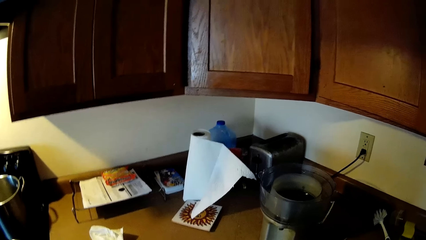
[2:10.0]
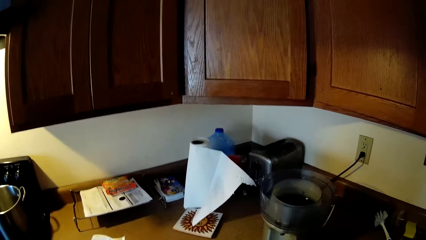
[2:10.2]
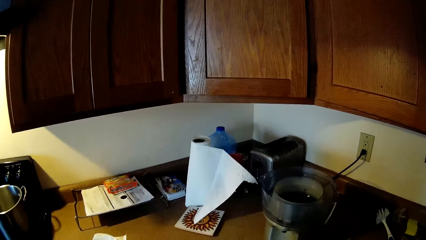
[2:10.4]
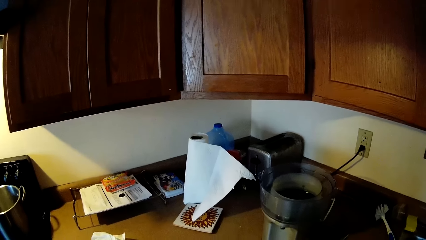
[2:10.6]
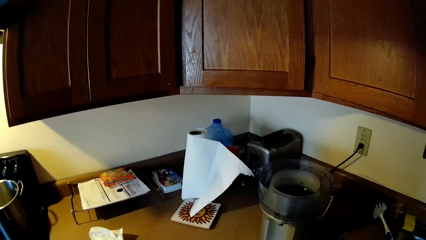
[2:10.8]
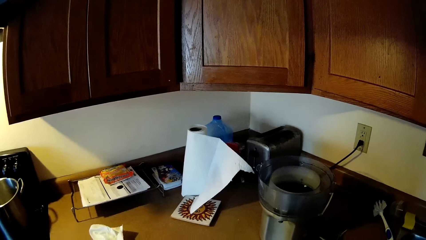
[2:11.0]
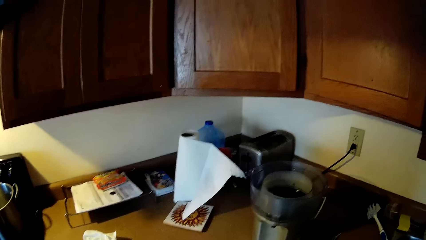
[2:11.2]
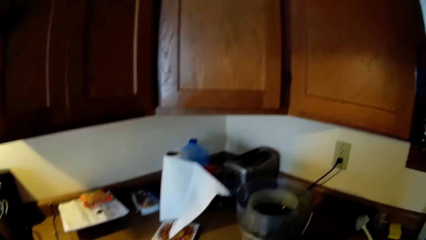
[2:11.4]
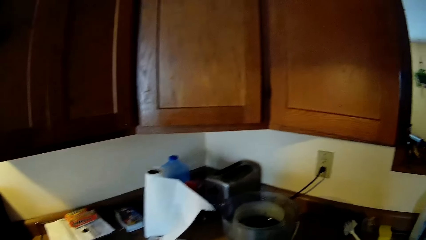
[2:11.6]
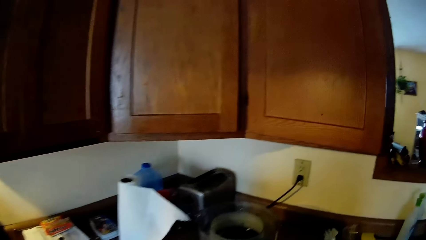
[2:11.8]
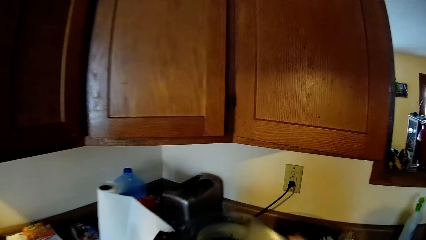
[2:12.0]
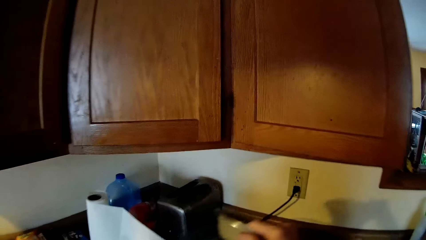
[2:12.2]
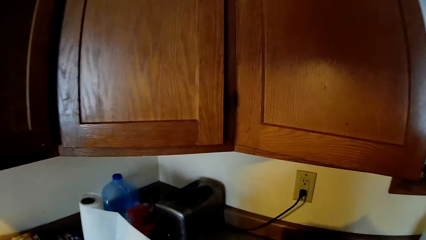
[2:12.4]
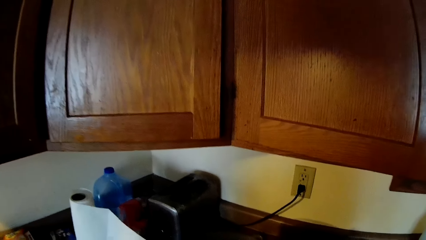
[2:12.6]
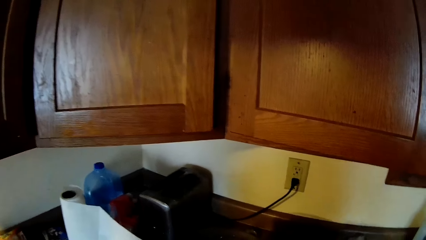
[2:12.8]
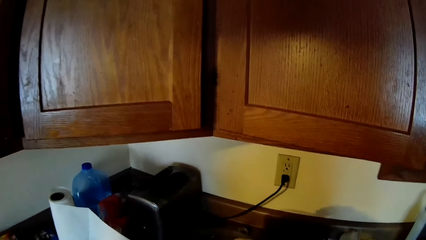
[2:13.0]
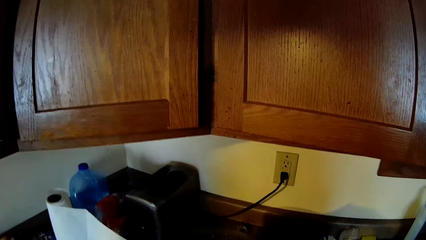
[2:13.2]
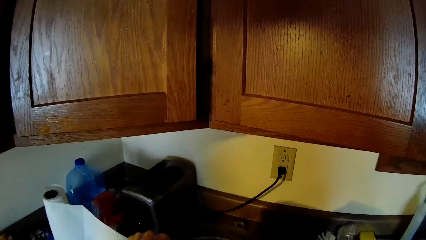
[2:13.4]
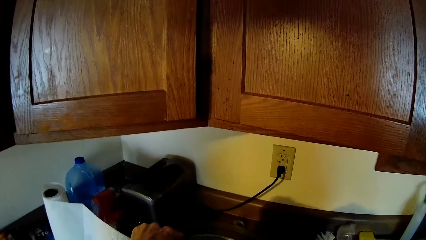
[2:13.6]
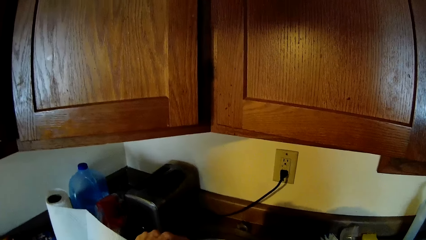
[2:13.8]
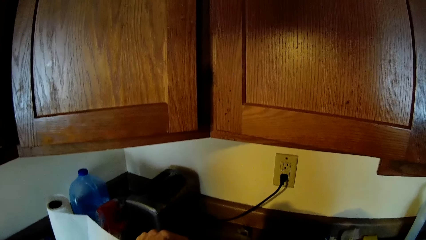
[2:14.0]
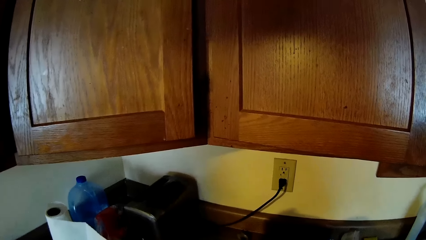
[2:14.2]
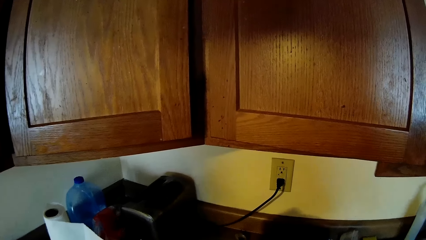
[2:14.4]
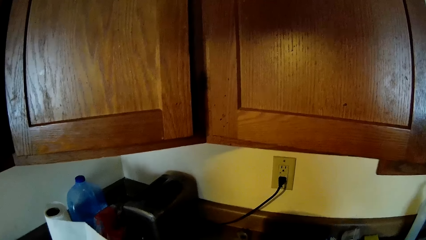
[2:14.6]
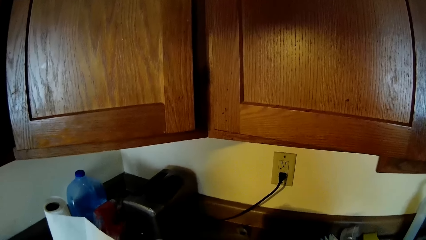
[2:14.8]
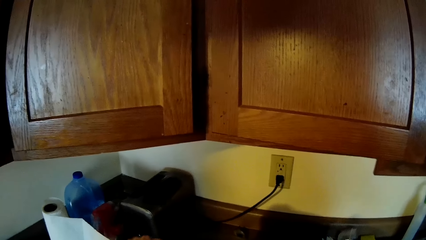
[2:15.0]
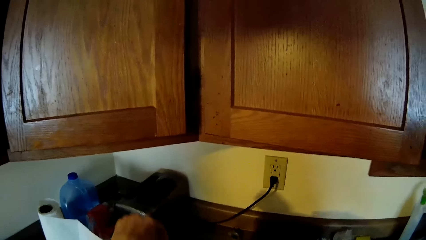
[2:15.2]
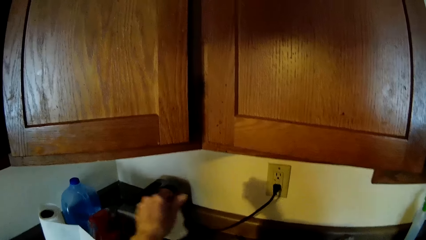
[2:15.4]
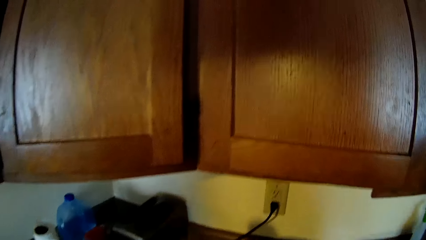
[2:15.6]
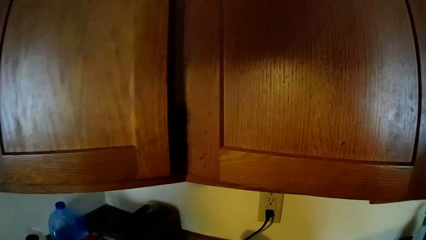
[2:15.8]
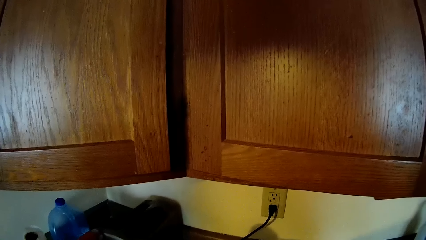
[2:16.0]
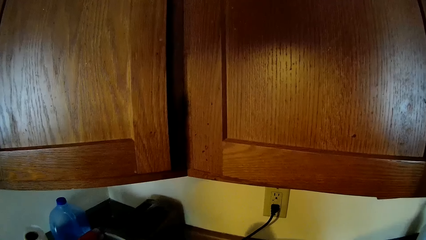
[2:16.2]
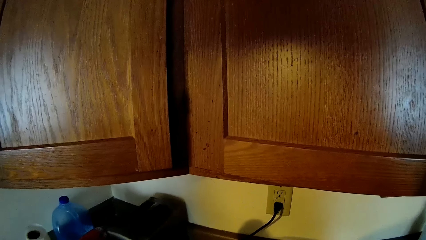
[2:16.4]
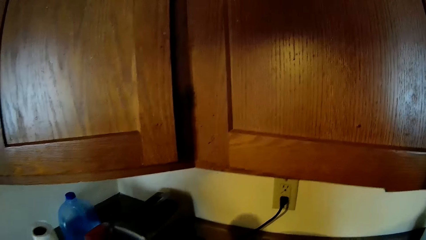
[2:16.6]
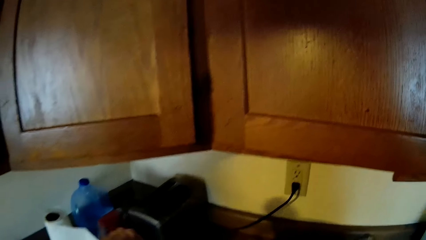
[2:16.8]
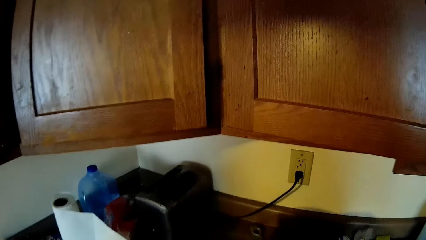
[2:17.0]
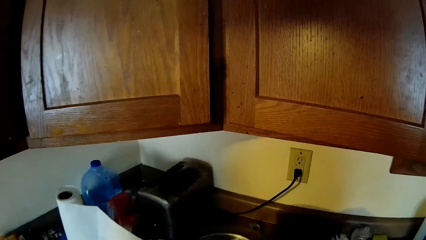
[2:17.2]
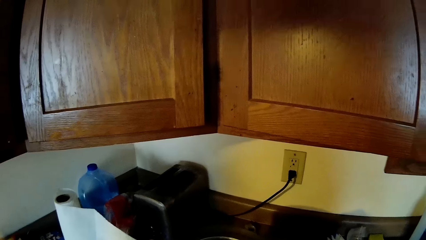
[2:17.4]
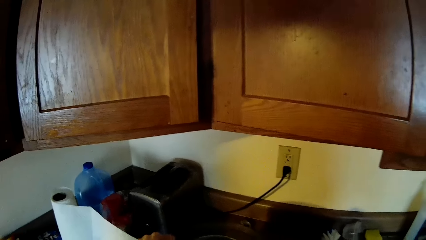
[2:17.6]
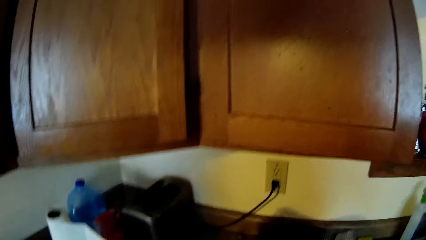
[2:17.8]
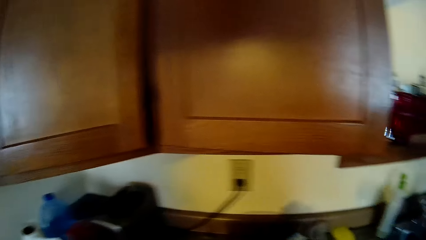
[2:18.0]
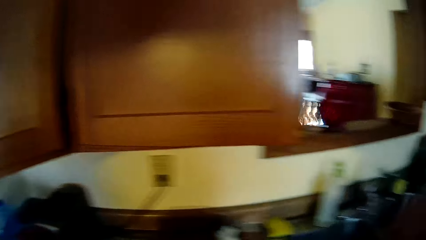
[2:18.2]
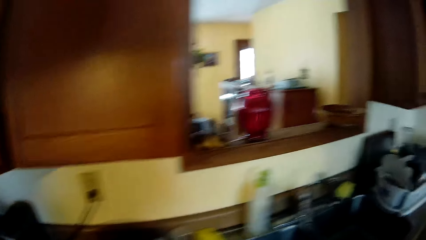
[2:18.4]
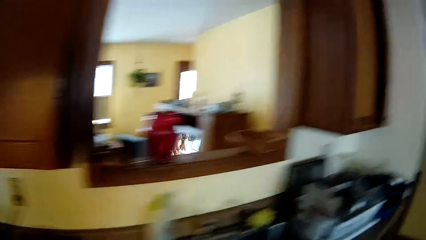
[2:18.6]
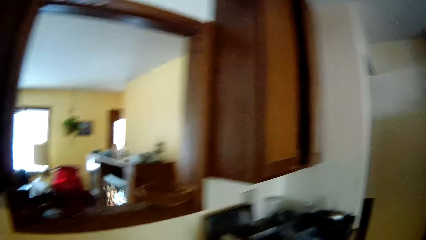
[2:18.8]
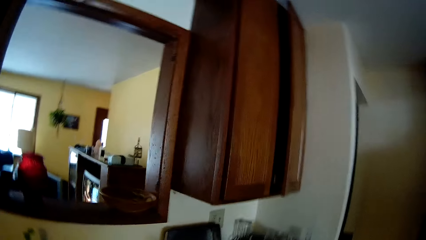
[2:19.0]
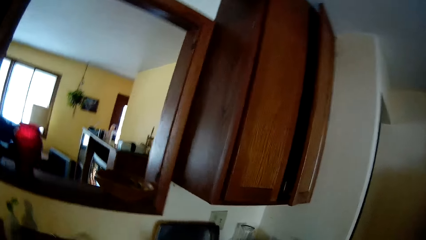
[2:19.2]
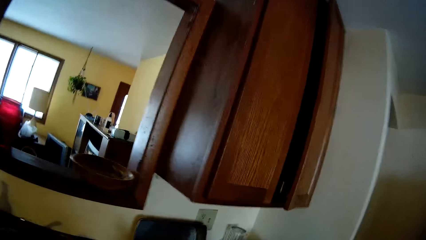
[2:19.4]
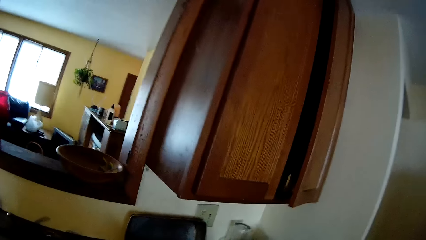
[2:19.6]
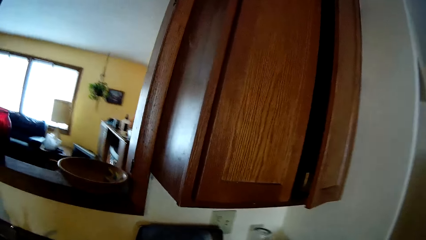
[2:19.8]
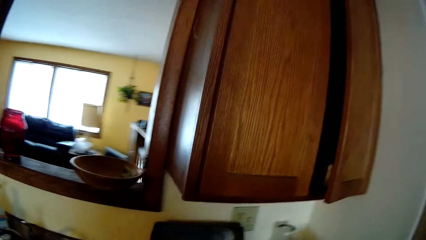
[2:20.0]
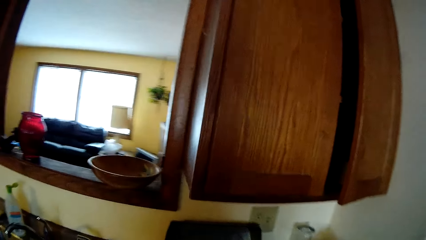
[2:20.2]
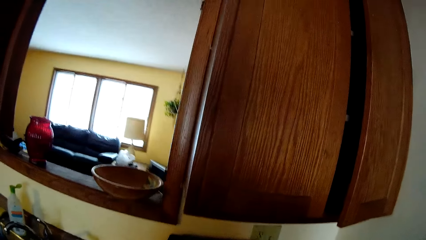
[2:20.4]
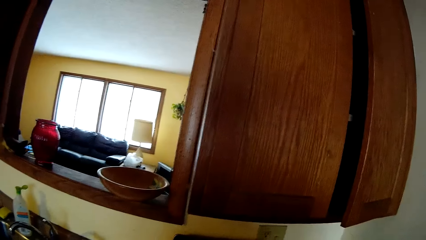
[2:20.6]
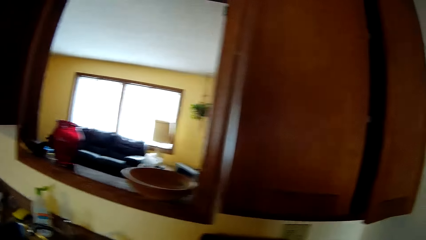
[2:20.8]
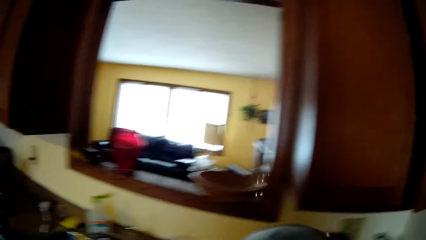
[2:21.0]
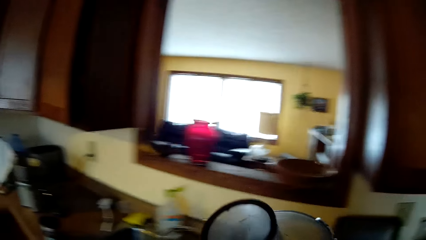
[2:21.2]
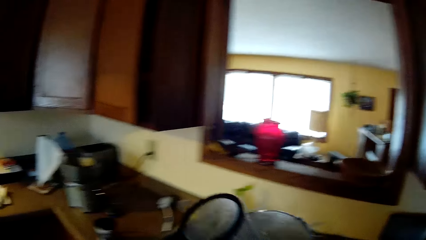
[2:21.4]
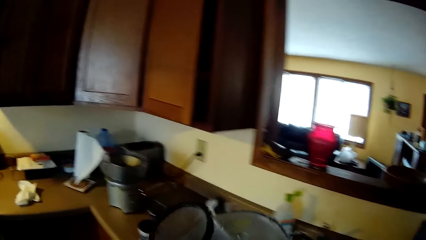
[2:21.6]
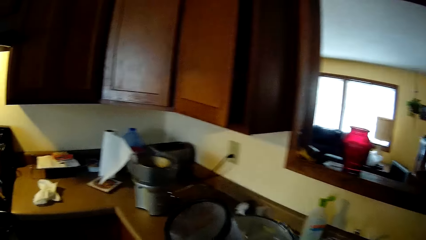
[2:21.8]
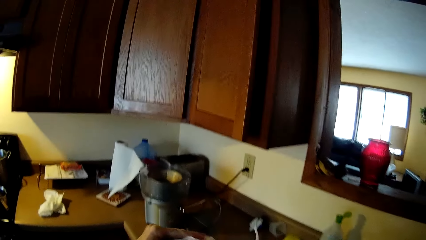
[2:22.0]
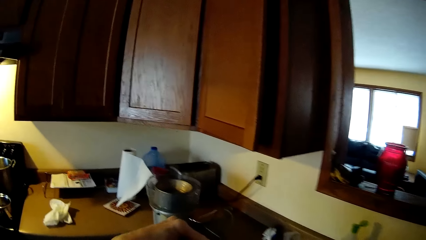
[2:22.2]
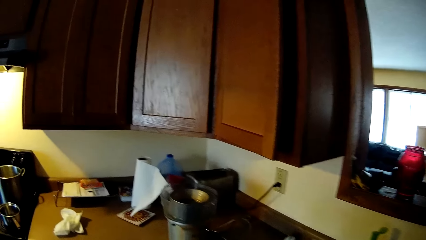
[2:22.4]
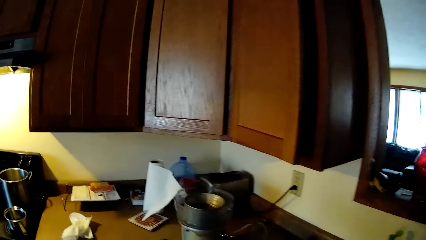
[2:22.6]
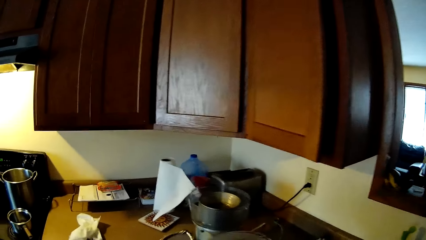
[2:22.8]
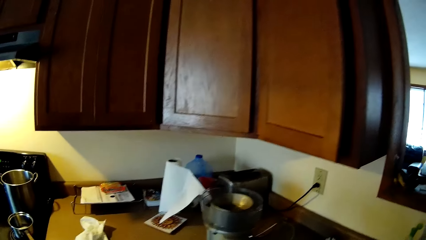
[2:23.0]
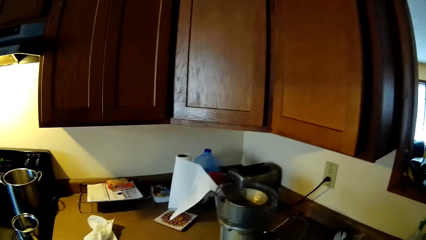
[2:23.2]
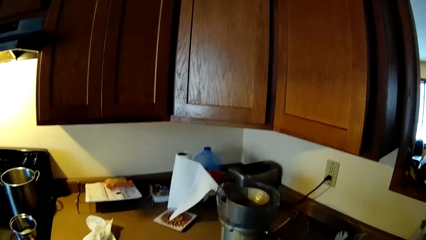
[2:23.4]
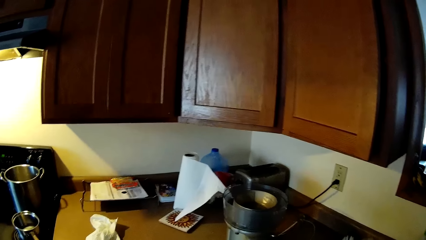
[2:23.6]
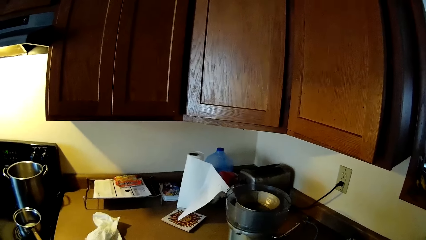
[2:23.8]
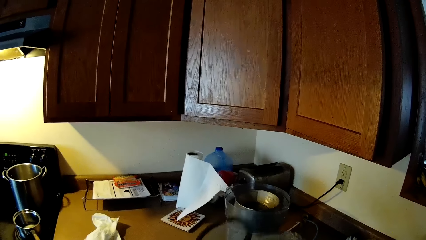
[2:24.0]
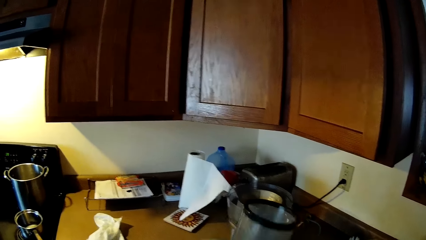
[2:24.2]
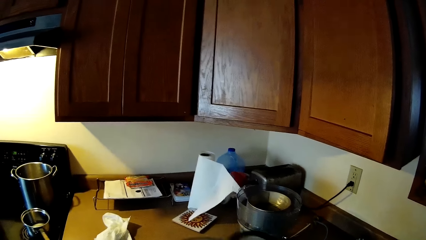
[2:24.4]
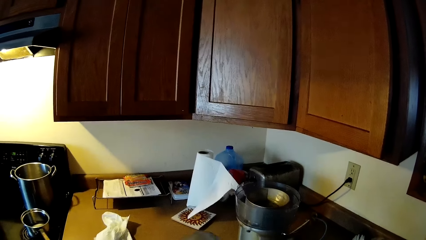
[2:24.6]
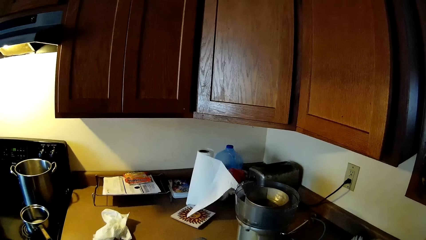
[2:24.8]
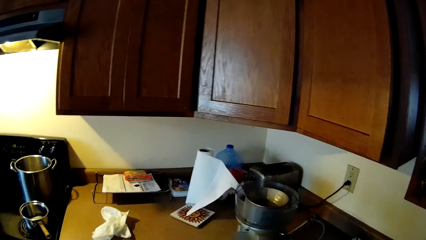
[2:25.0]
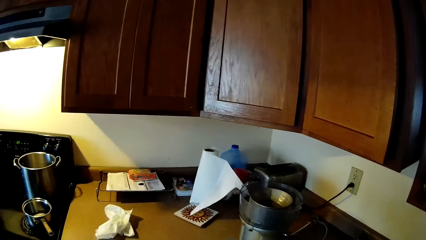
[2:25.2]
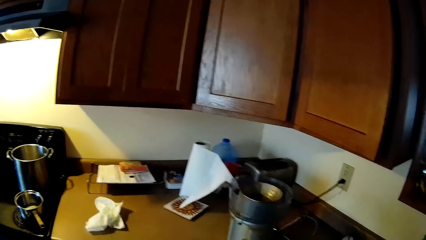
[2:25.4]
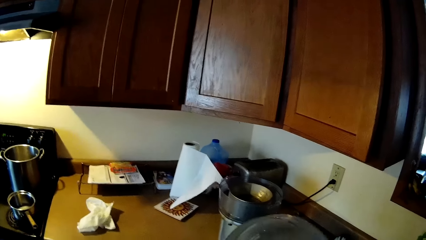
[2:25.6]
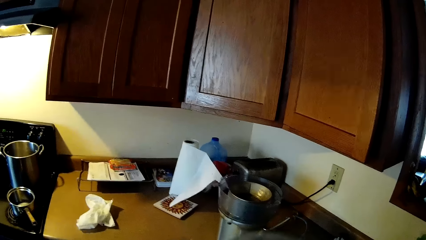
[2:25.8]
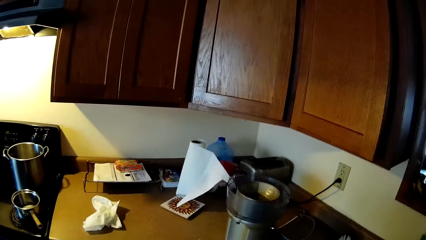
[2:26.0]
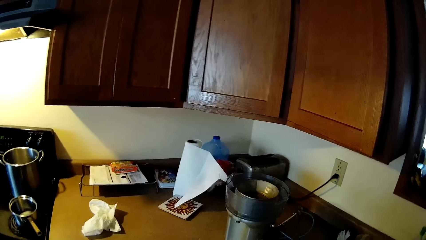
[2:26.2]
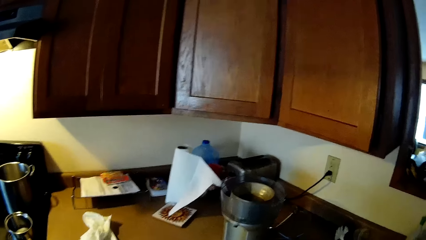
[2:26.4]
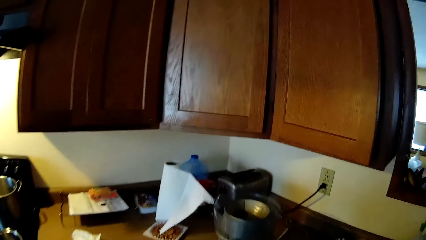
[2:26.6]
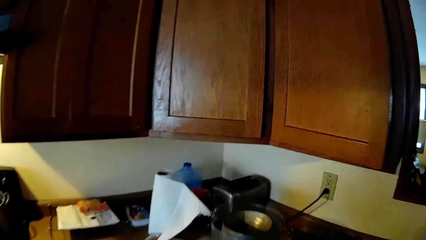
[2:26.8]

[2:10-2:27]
The camera wearer attaches a metal bowl into the food processor bowl with both hands. He picks up a food processor lid from the top of the kitchen cabinet with his right hand. He wipes the food processor lid with the piece of kitchen roll in his left hand.
